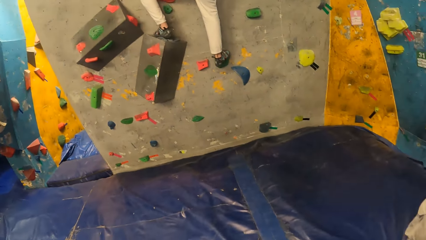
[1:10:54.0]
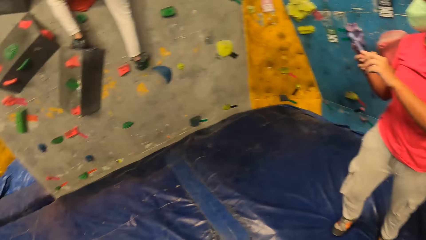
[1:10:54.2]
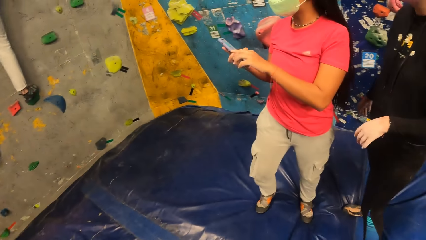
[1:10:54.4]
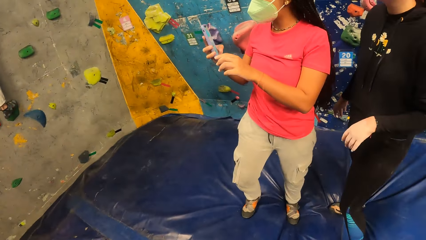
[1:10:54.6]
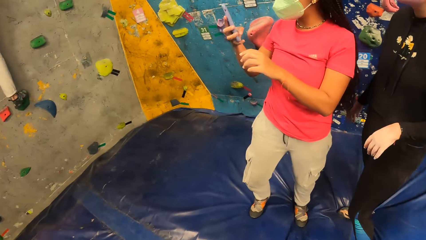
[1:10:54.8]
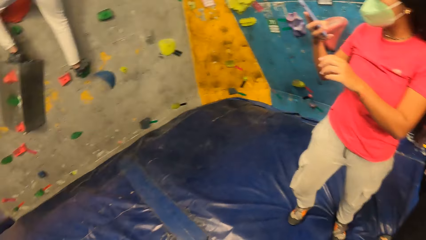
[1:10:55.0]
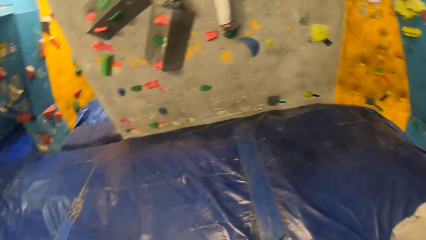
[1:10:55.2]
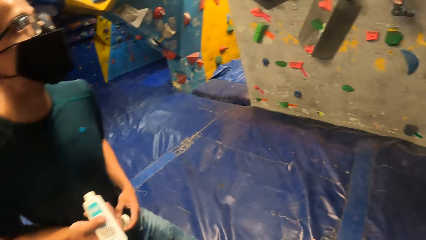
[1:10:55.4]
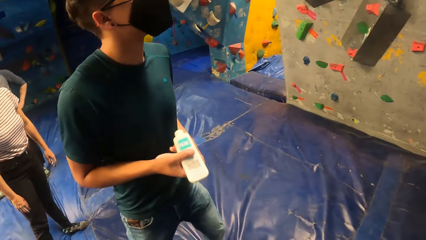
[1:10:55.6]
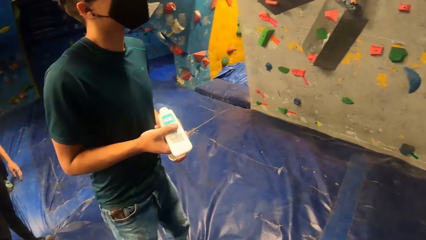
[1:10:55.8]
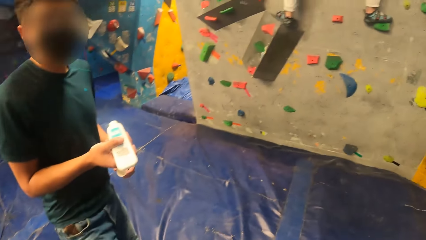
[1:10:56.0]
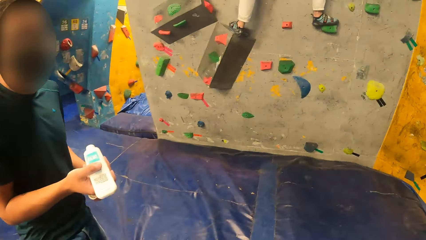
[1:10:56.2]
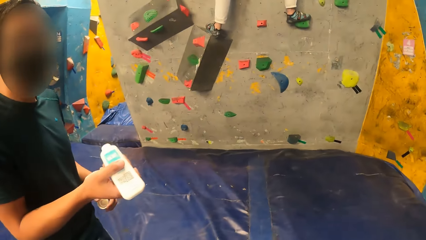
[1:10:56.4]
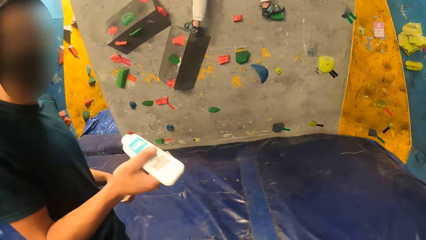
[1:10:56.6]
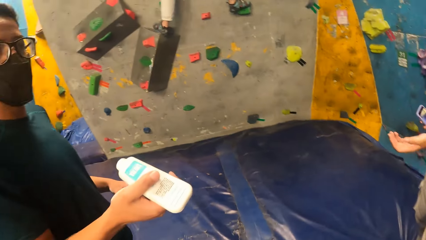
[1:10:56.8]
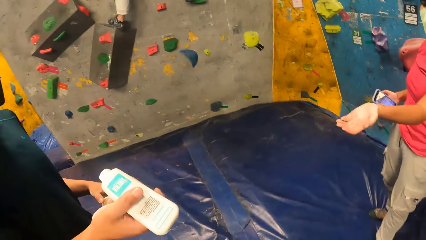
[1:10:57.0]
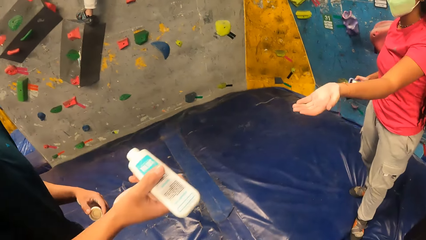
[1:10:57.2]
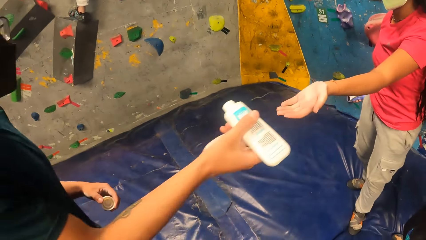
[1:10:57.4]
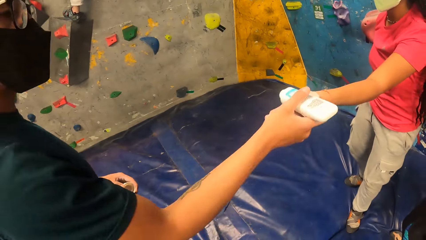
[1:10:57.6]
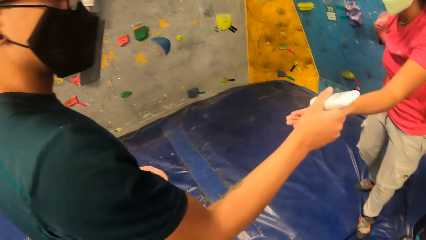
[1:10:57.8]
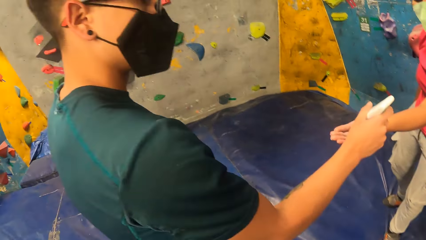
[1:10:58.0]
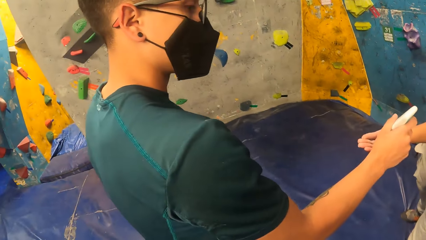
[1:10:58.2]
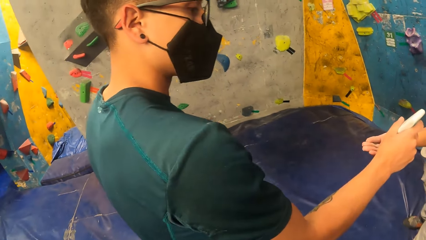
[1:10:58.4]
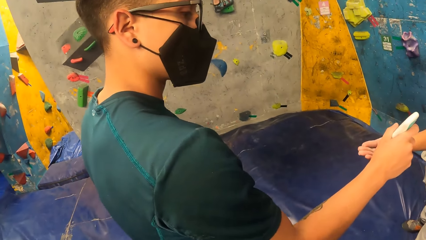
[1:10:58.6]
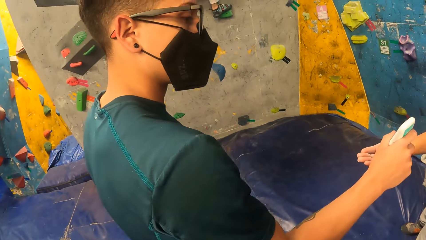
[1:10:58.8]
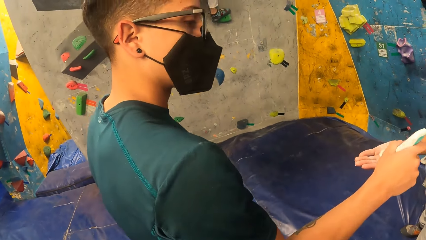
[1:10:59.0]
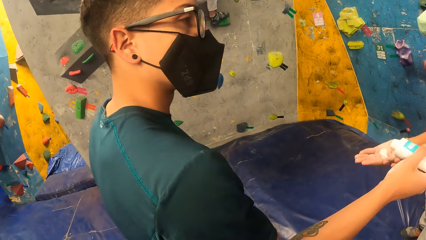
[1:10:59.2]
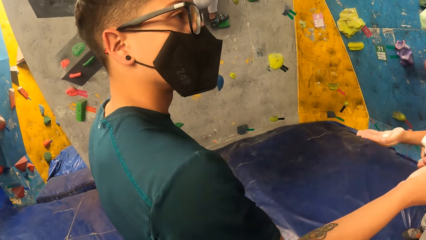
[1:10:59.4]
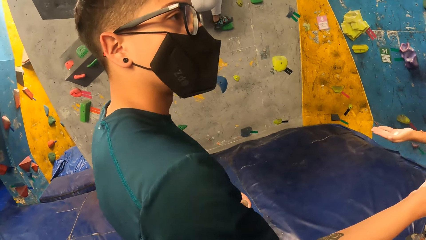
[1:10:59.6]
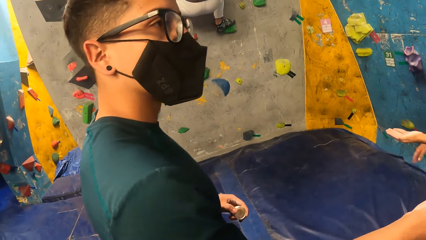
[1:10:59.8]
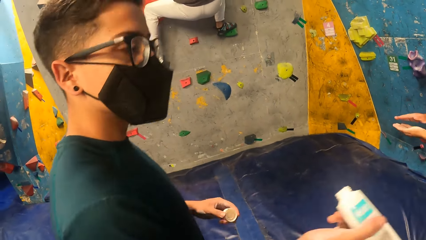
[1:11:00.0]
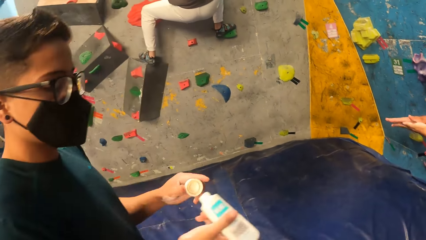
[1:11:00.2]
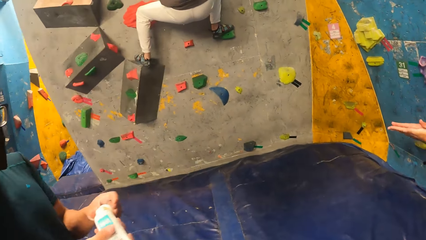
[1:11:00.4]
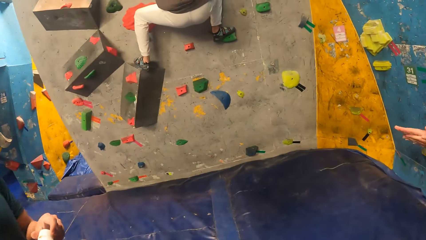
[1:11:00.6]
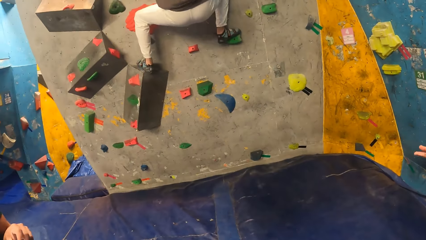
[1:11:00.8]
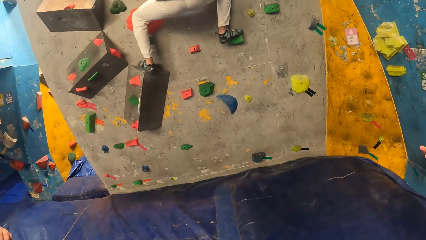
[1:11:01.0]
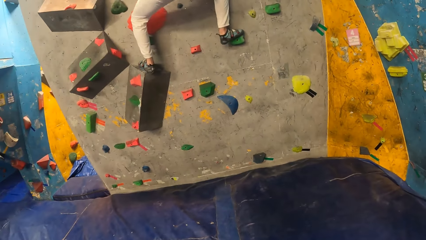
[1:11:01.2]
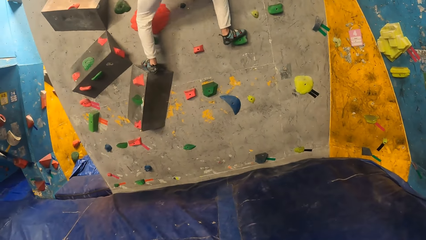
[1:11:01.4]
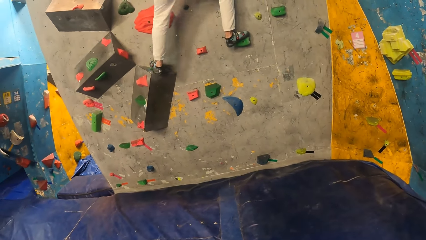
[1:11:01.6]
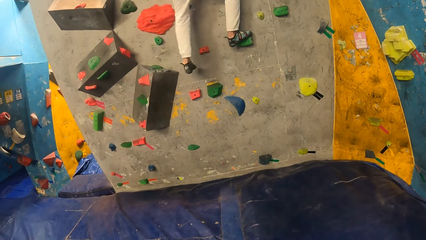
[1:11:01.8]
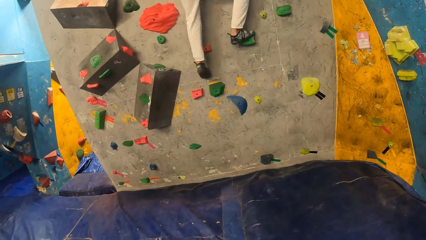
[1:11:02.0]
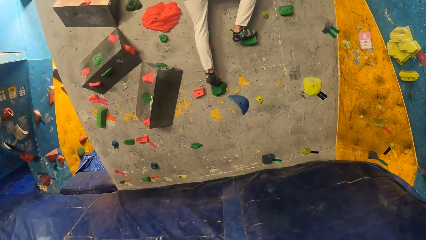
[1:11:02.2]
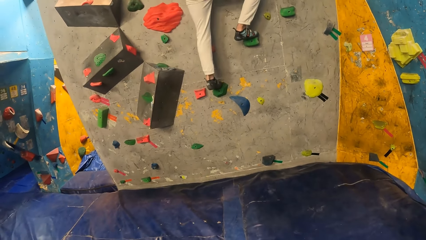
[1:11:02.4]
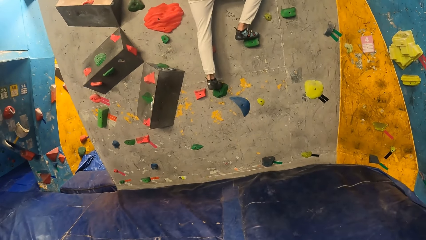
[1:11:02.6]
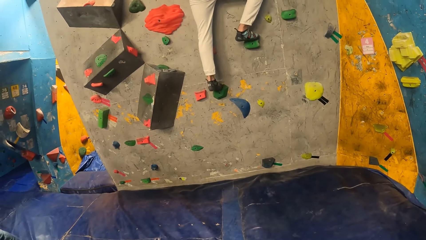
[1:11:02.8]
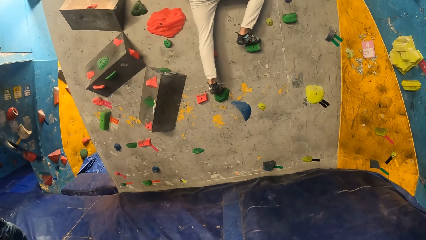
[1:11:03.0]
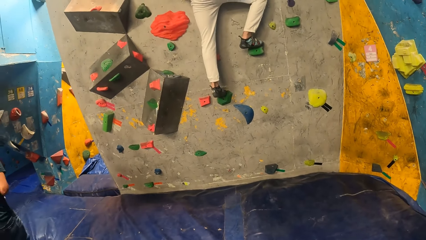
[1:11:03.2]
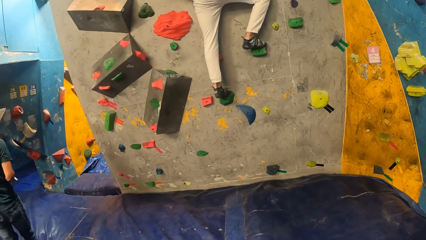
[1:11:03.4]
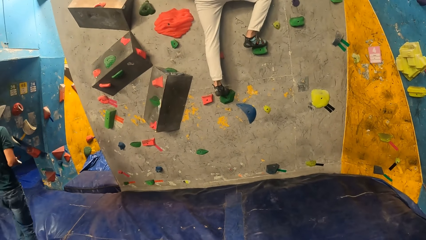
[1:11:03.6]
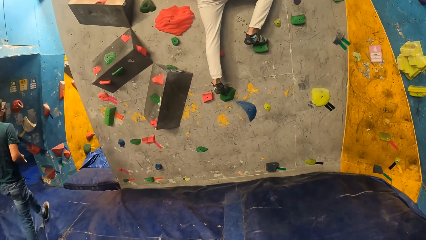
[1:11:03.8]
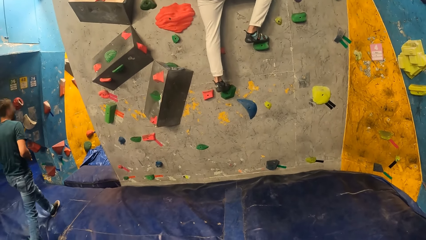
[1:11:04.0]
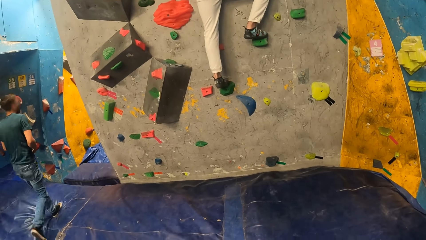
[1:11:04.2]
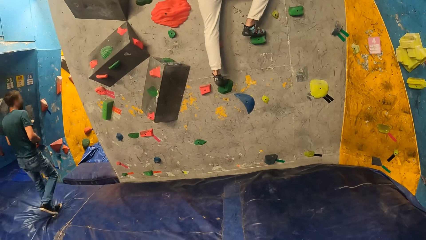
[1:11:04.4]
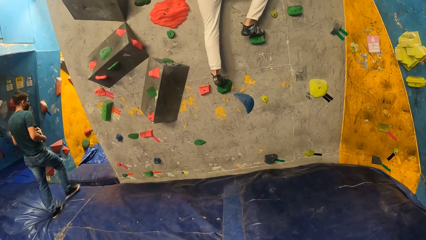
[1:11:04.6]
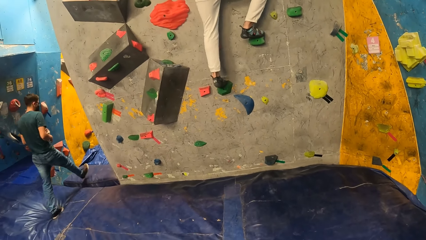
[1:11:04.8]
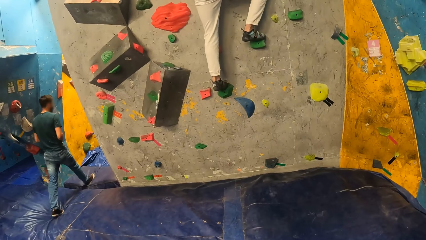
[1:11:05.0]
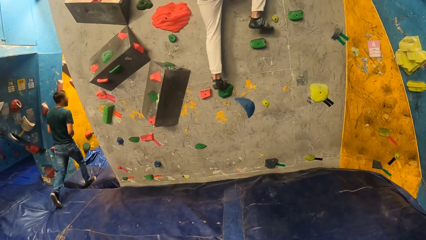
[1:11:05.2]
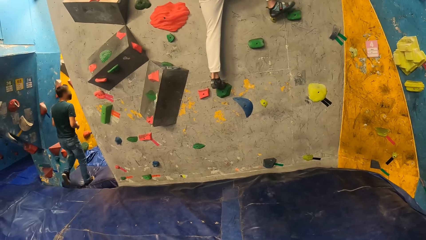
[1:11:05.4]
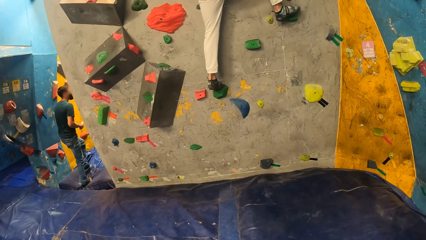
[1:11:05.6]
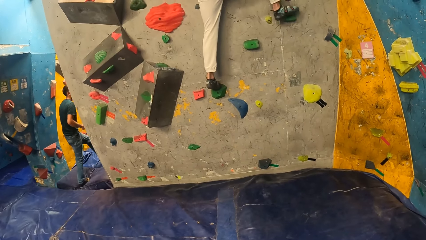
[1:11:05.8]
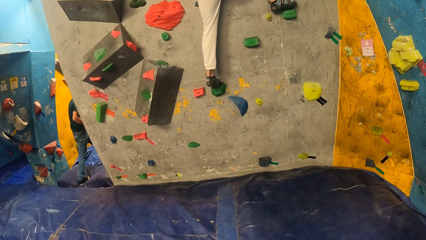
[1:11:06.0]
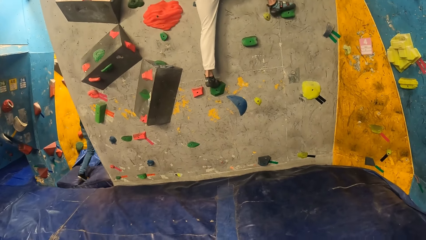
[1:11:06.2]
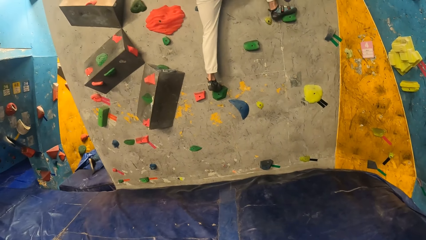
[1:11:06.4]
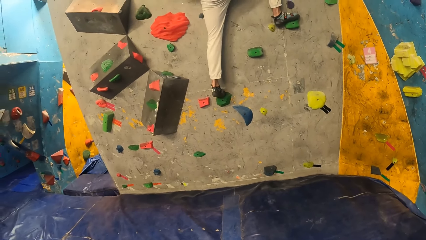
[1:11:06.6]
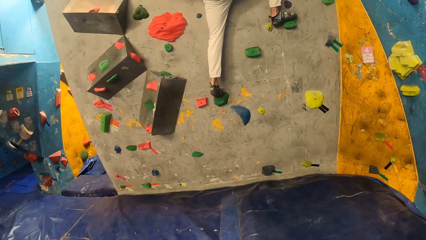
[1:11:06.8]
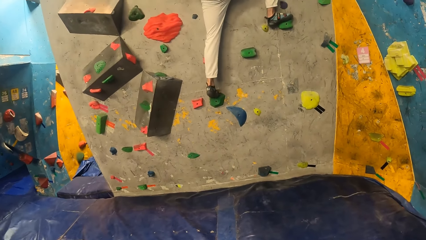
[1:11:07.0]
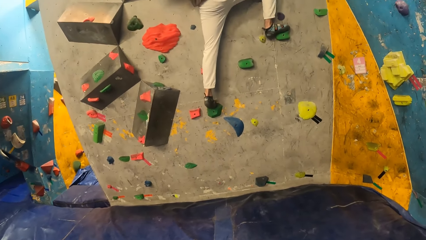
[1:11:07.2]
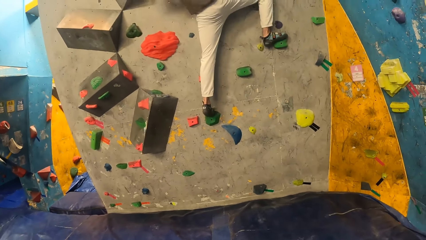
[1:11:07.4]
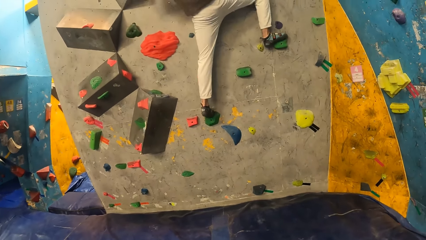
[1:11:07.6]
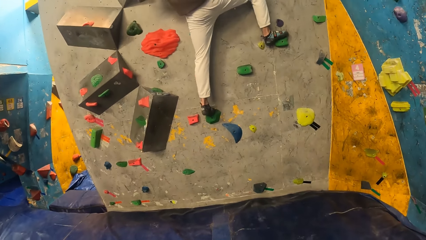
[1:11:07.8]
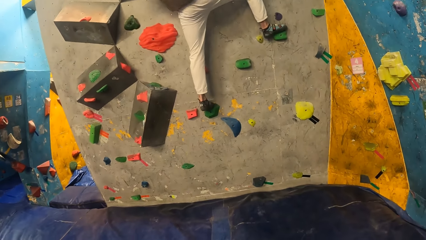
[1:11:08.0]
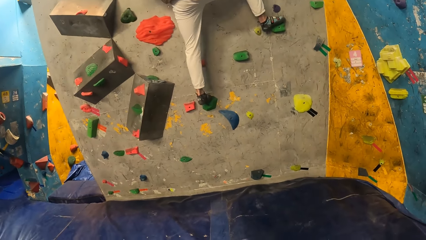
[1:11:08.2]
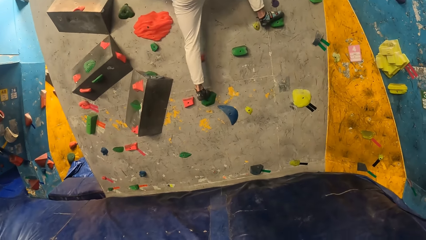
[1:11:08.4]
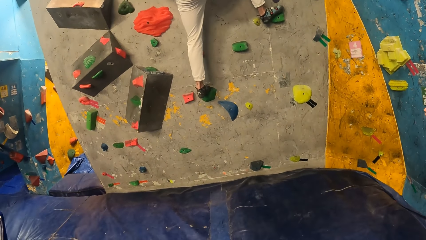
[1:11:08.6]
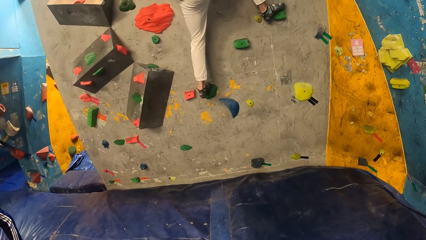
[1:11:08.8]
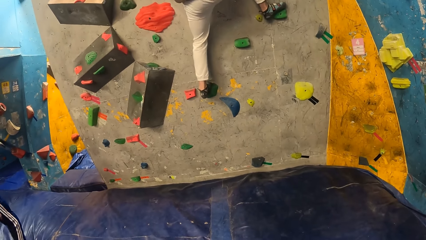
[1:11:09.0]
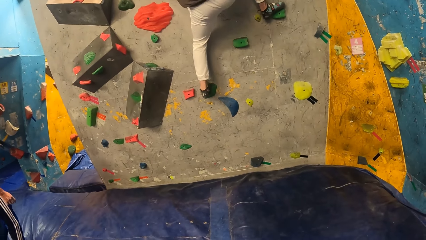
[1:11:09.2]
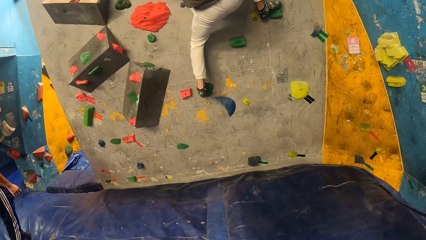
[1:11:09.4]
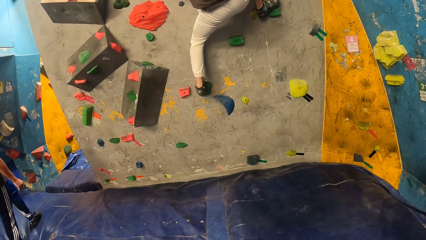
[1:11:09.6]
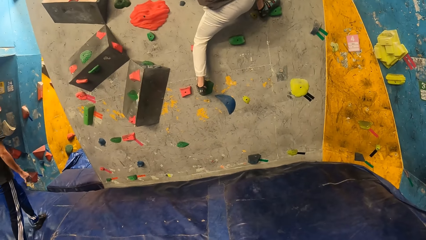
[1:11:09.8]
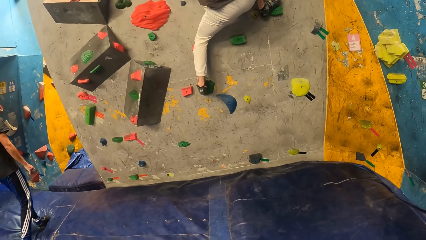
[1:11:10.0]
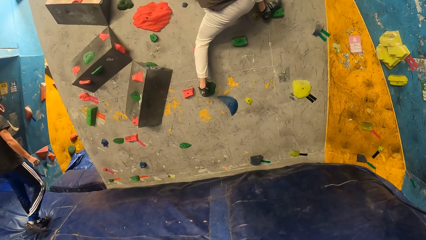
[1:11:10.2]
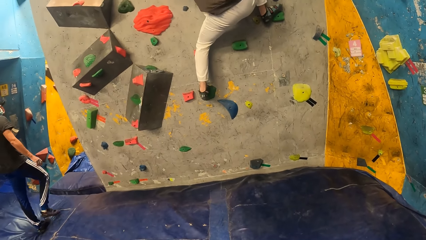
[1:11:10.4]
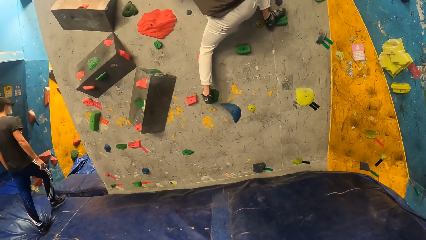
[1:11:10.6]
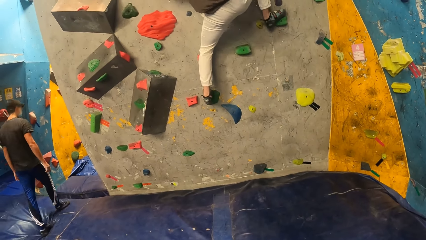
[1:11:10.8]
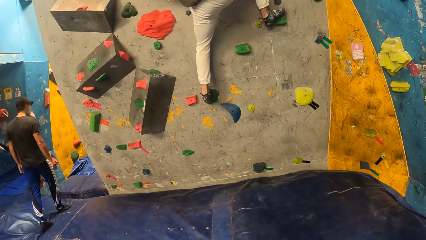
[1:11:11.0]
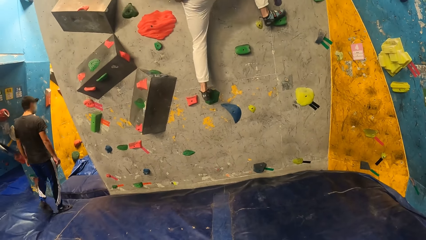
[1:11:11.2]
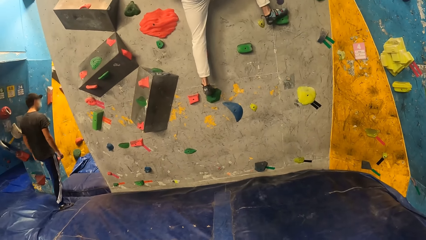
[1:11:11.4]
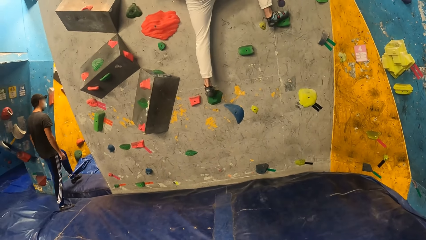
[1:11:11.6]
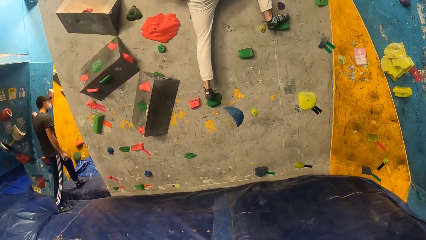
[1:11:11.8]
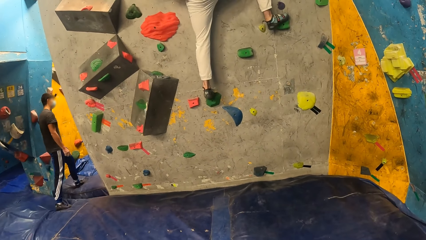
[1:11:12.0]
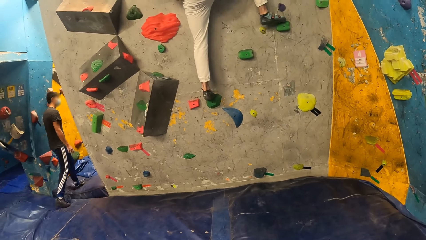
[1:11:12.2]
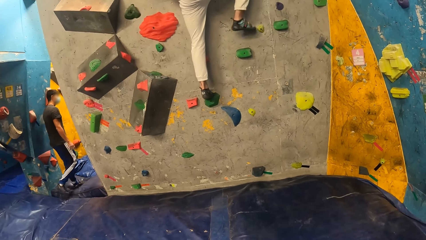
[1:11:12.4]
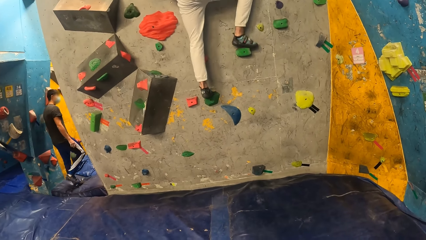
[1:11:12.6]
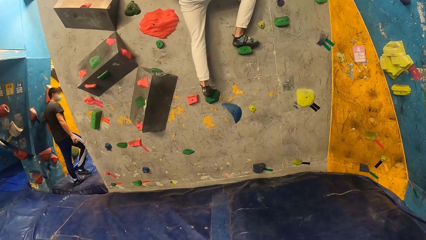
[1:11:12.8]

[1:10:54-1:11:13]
The camera wearer looks sideways. They converse with a man. A woman stretches her left hand towards a man. The man pours moisturizer from the bottle in his right hand onto the woman's left hand. The woman rubs her hands together. The camera wearer looks forward.
